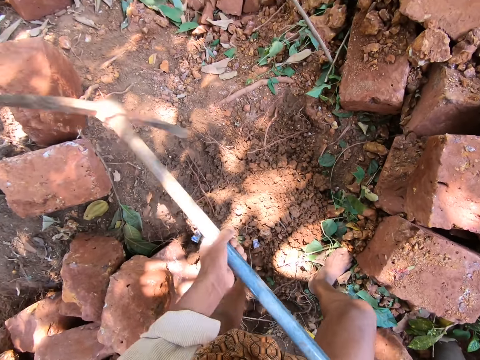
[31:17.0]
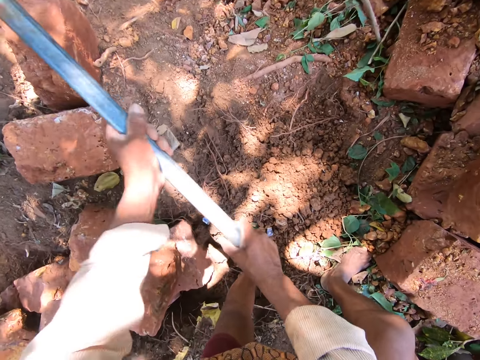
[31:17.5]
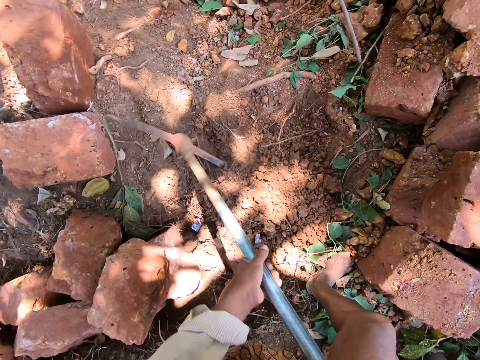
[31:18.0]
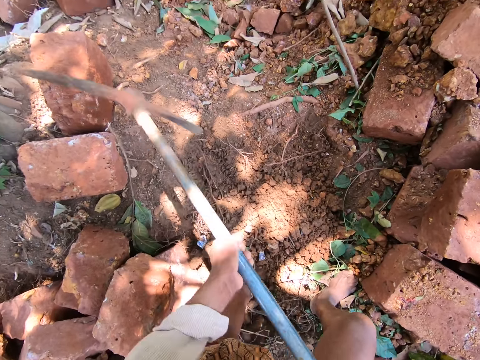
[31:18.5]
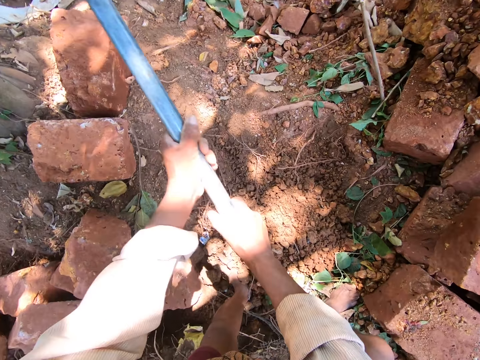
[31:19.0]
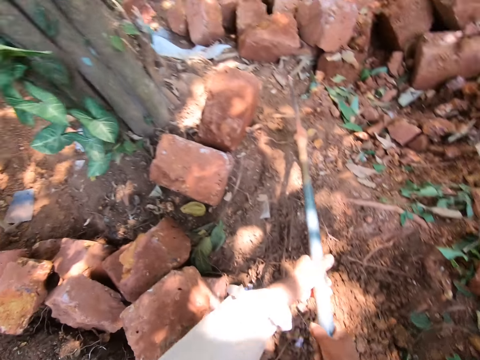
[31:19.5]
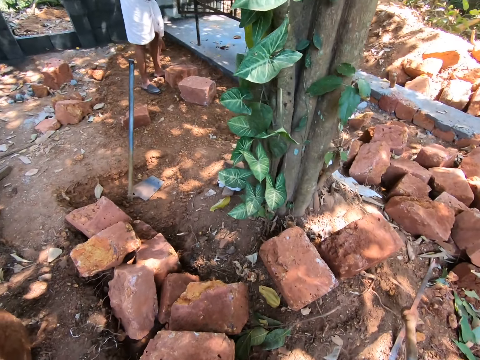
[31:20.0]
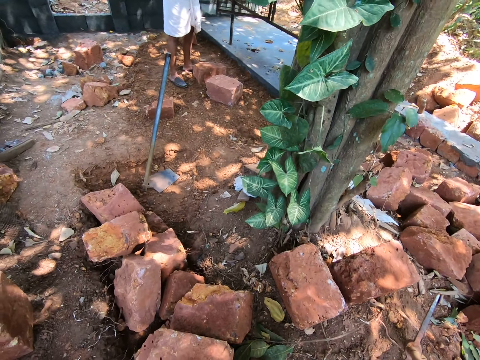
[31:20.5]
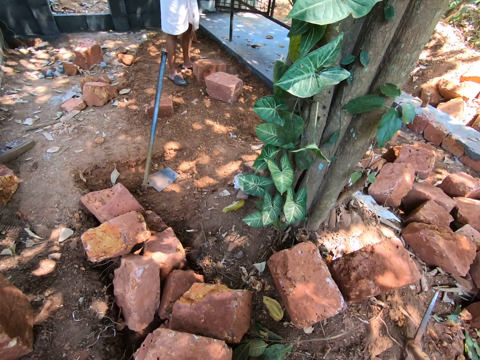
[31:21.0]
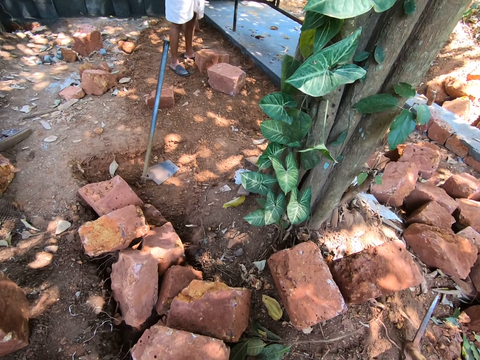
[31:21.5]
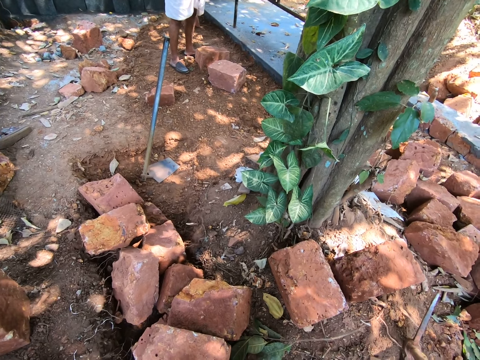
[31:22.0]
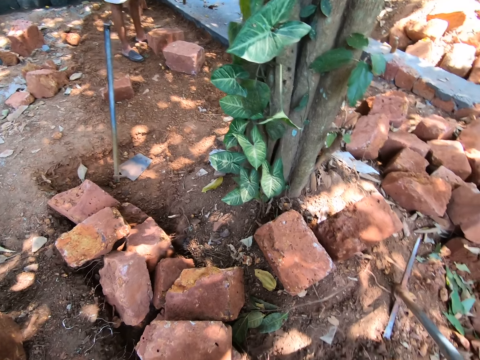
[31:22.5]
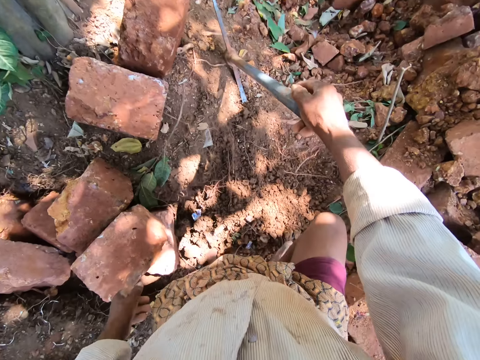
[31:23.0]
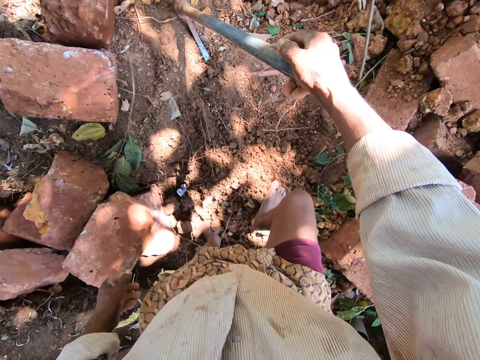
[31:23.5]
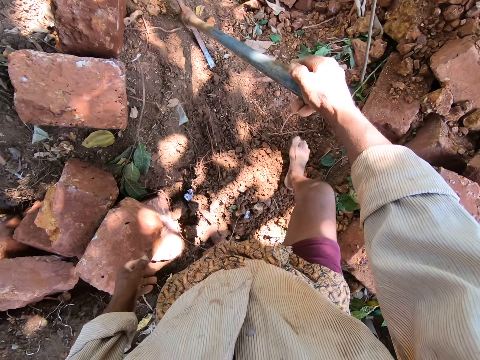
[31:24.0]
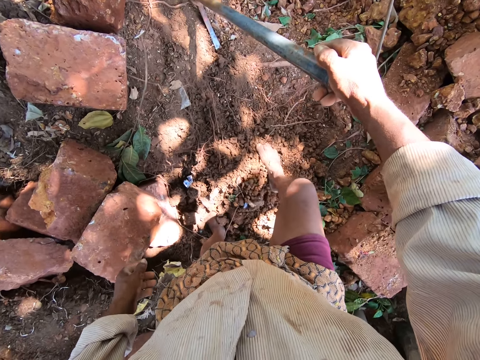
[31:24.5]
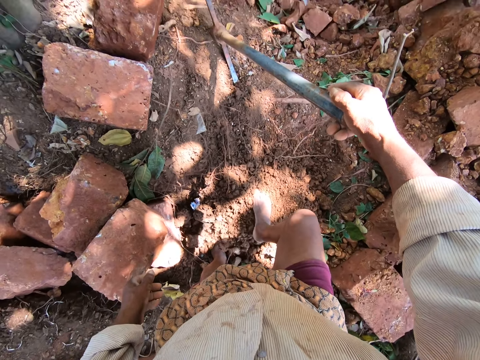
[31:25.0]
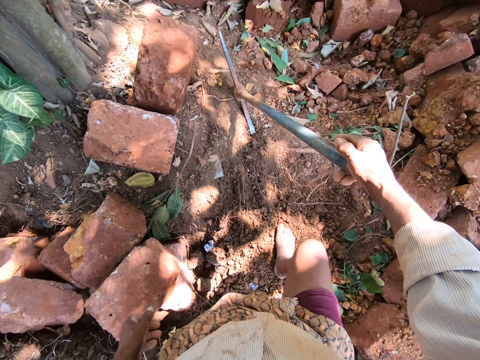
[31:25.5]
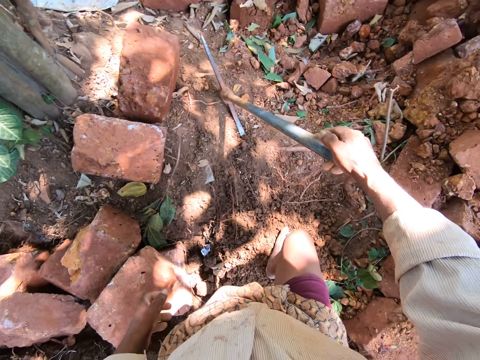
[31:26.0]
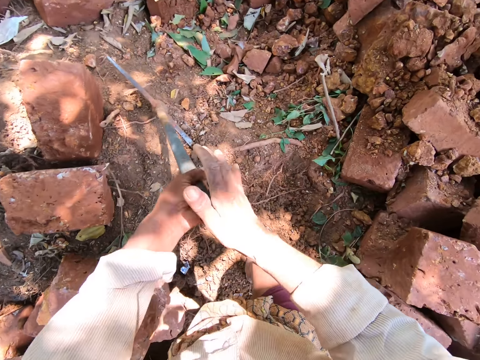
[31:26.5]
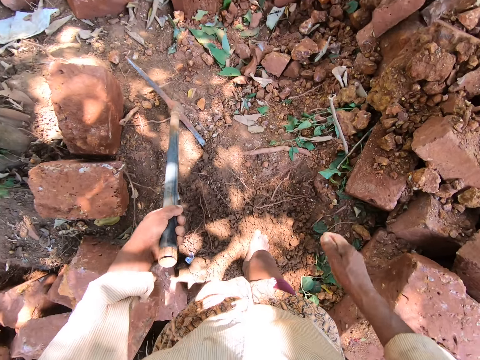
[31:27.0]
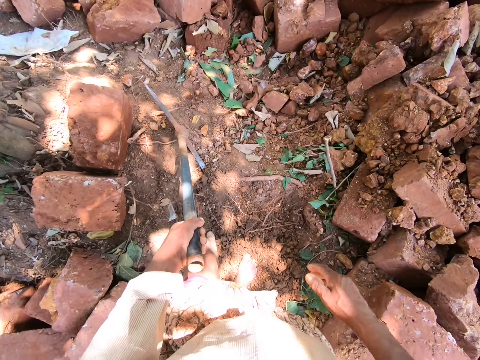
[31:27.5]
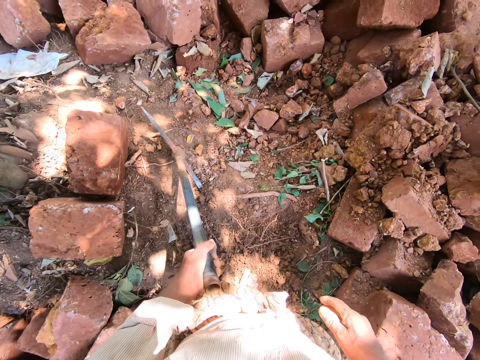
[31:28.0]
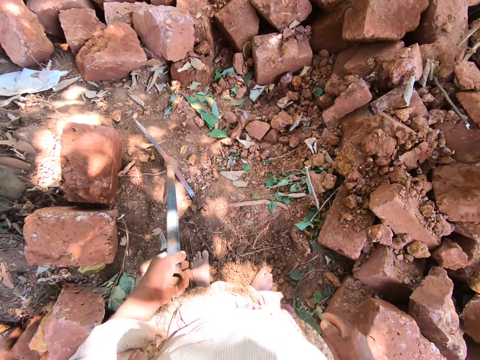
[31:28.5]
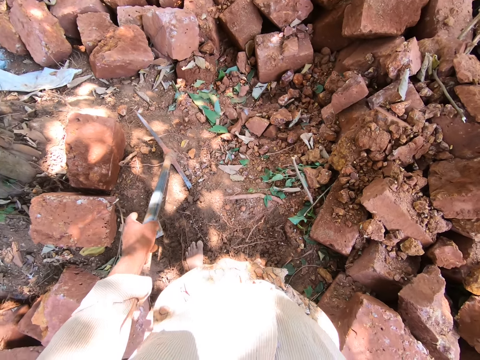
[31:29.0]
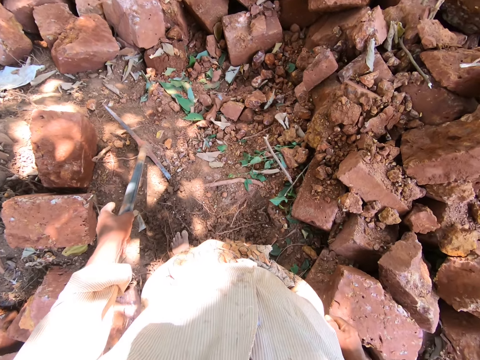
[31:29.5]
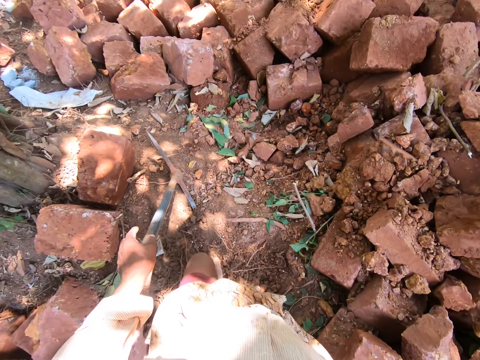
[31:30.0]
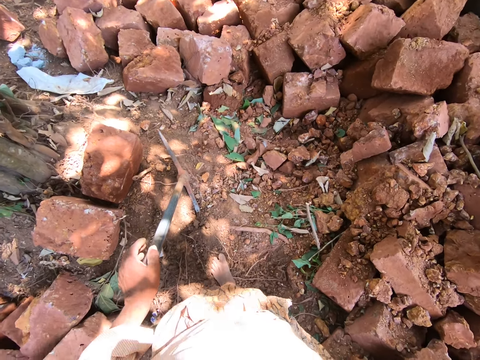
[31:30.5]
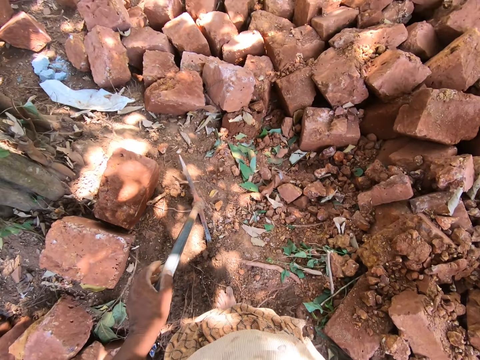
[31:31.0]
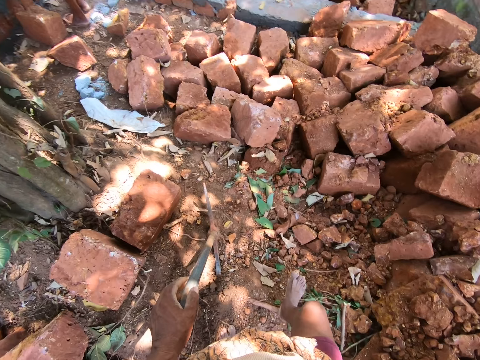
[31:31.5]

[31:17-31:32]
The camera wearer talks. He holds the pick axe on the ground with his right hand. He passes the pick axe to his left hand with his right hand.

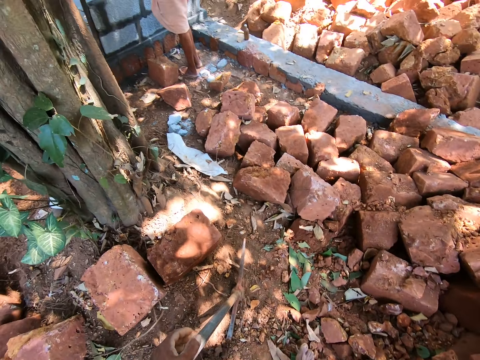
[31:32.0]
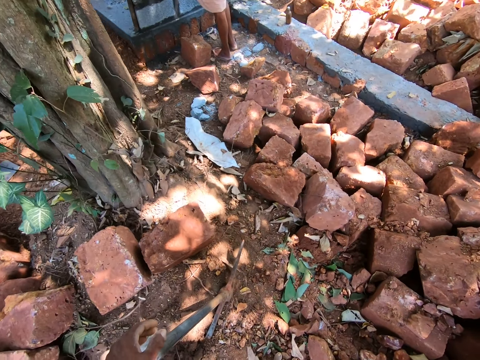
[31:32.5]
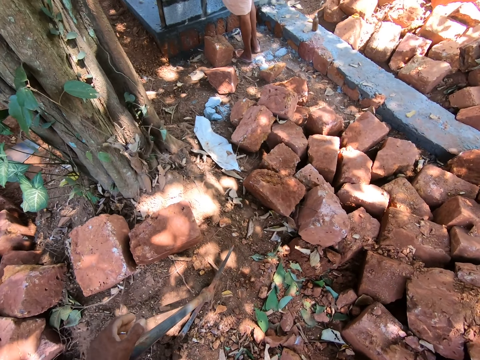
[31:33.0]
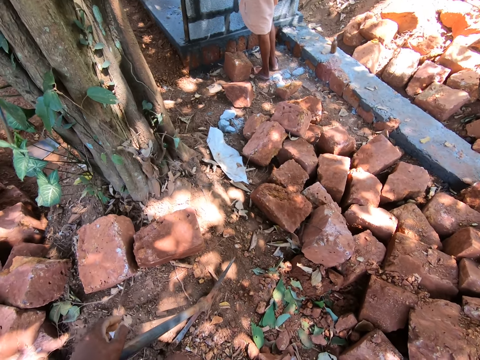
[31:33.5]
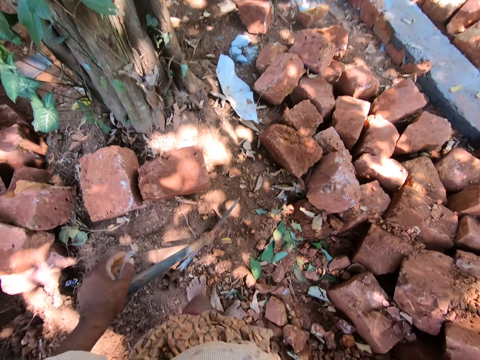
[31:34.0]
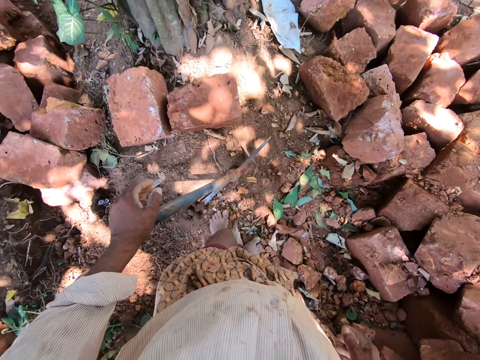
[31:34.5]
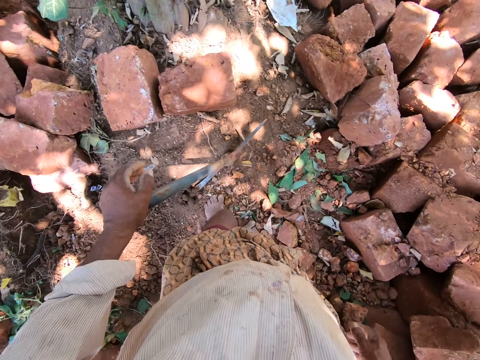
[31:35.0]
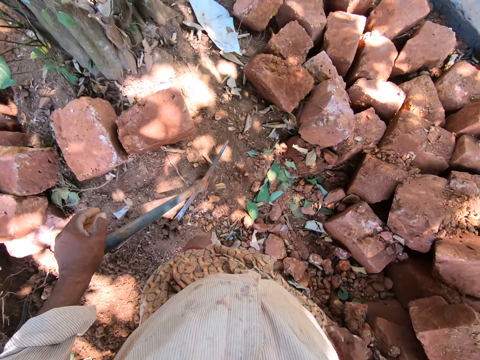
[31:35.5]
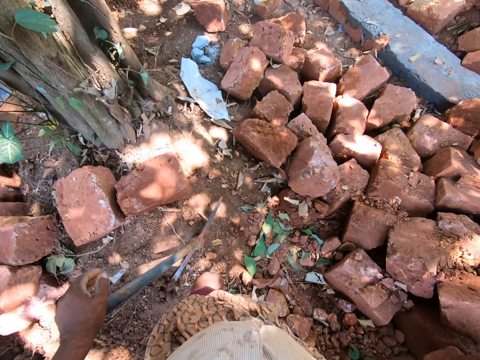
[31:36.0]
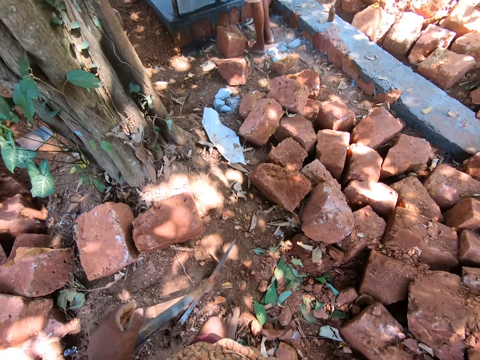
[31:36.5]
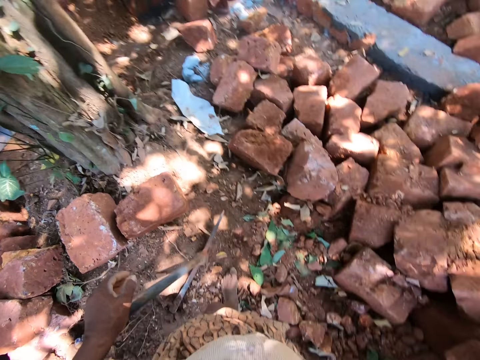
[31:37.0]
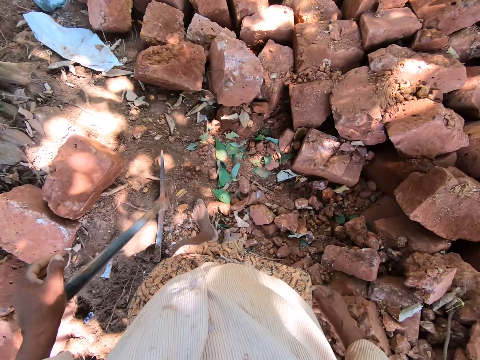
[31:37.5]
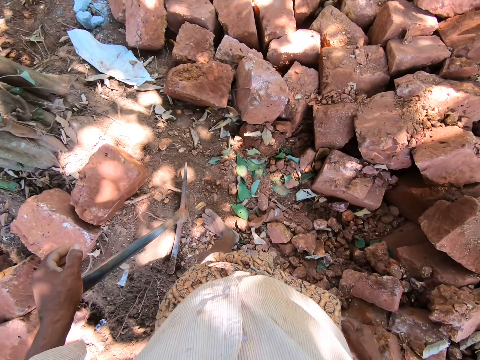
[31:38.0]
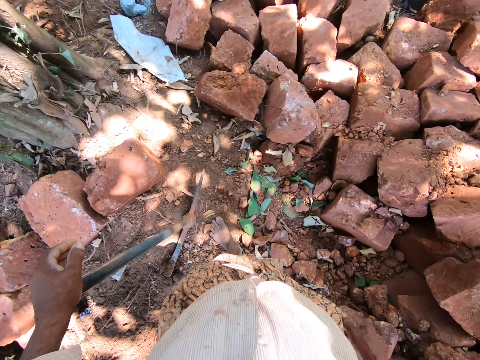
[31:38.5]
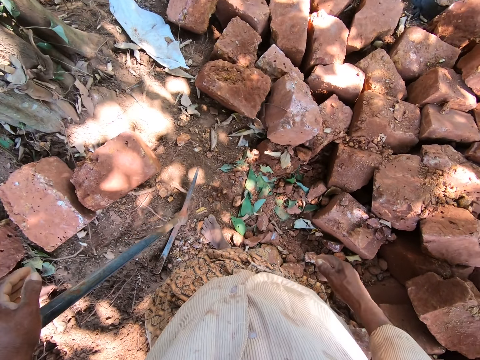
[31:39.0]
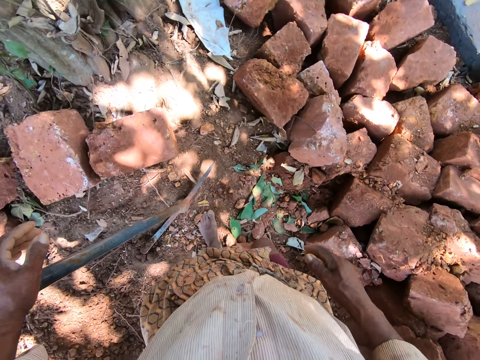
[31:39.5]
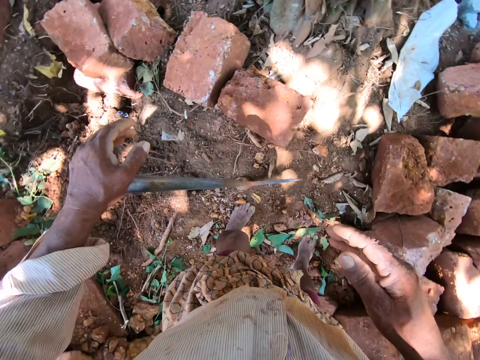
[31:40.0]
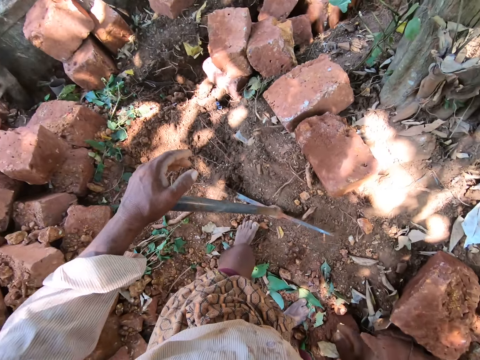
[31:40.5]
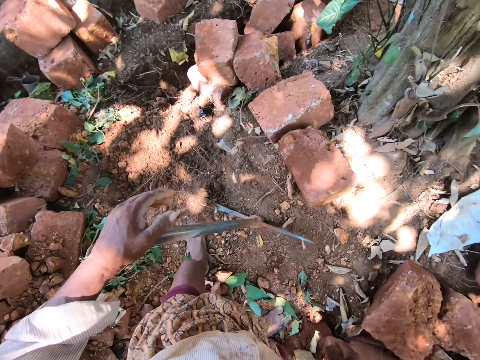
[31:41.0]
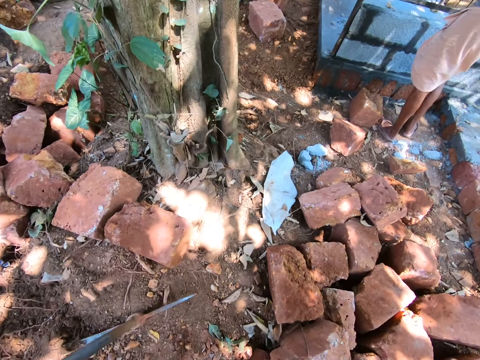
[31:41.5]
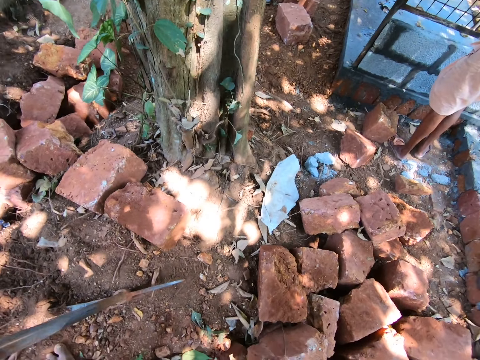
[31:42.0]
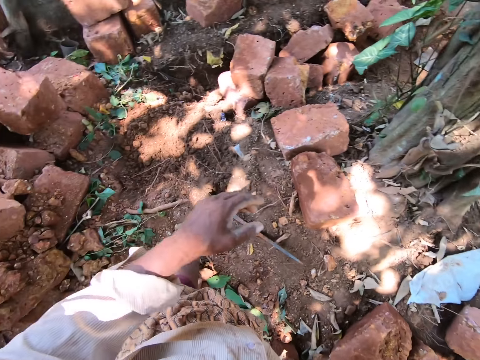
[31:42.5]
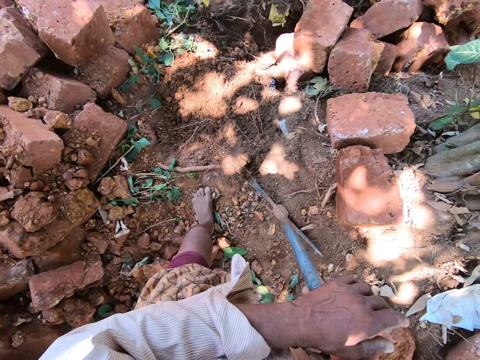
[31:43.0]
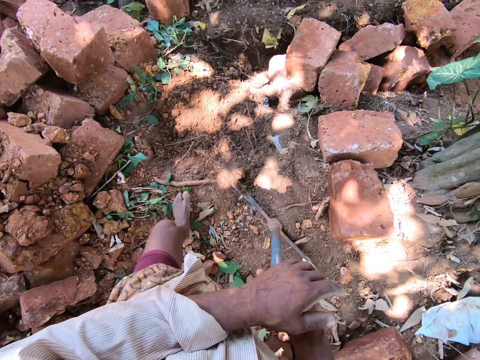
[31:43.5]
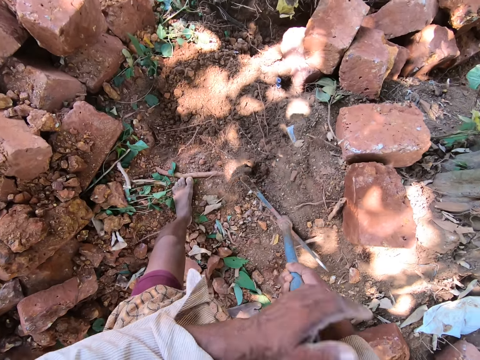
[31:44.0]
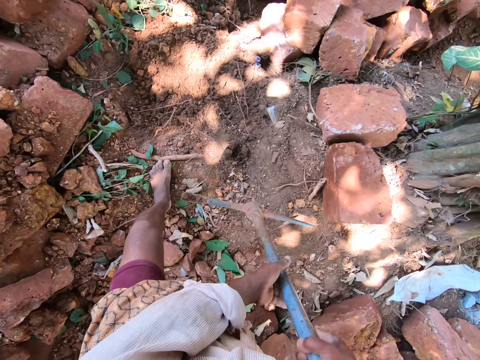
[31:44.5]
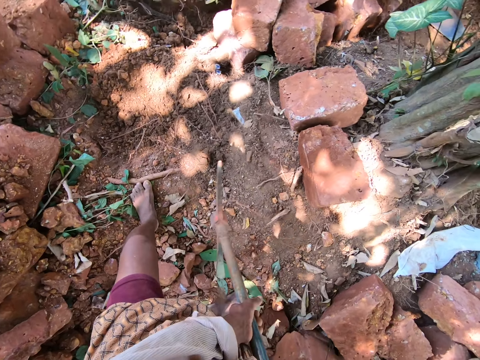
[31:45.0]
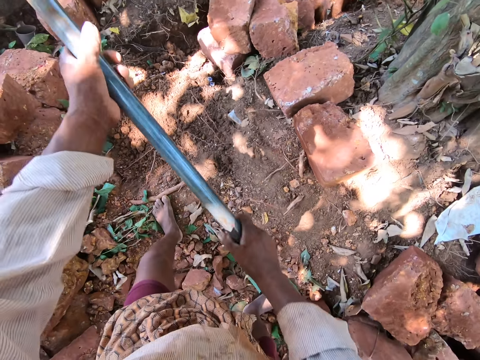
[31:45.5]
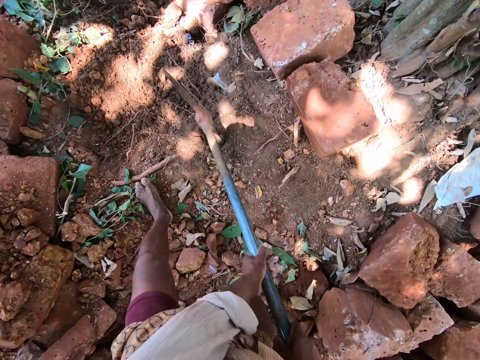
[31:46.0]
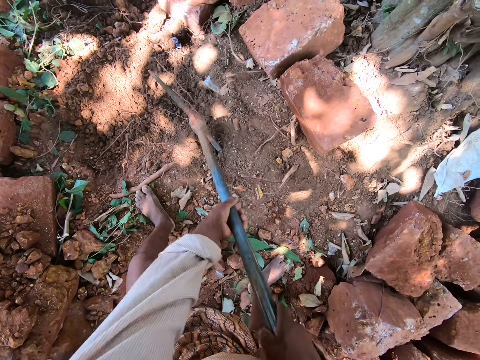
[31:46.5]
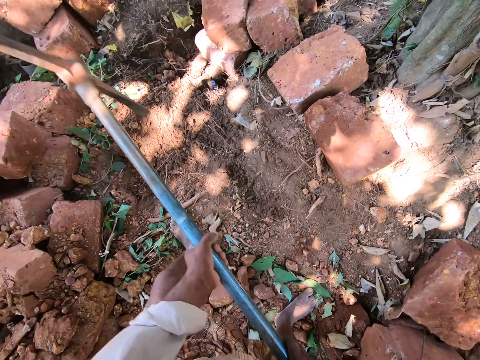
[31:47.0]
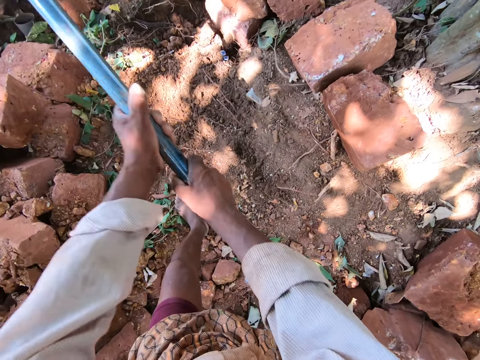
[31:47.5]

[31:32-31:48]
The camera wearer holds the pick axe with both hands. He digs the ground with the pick axe in his hands.
